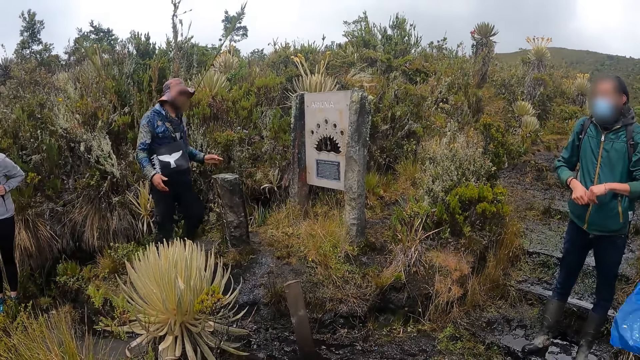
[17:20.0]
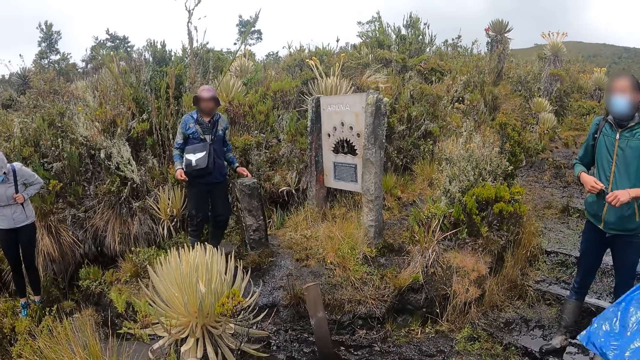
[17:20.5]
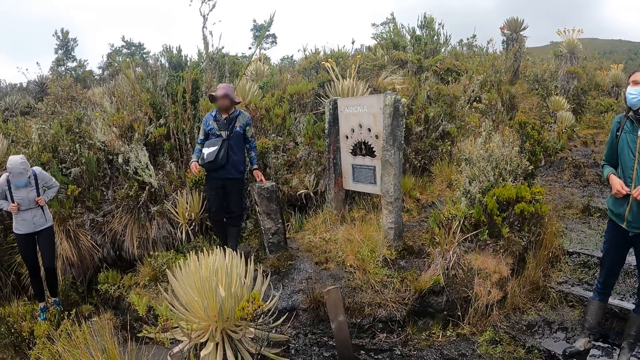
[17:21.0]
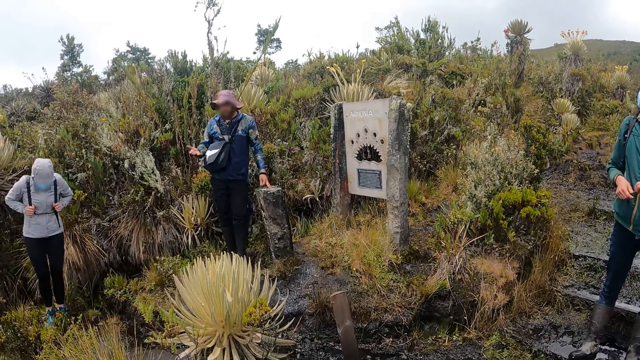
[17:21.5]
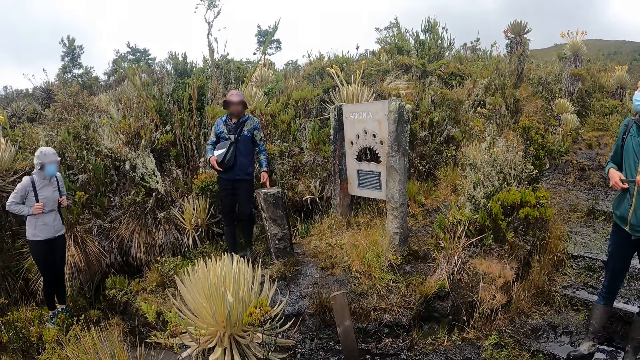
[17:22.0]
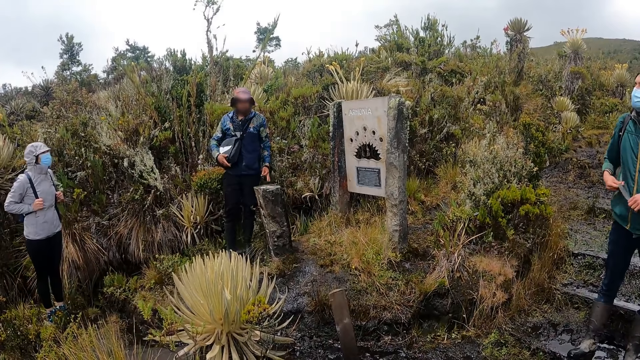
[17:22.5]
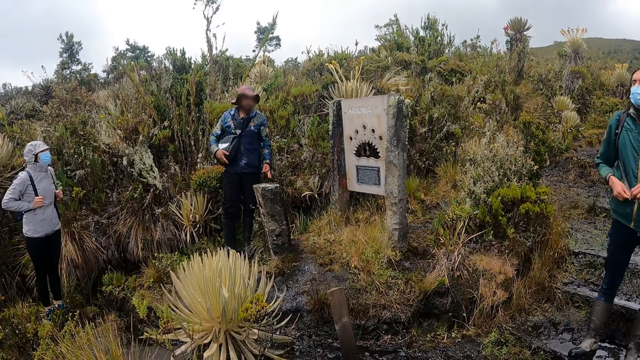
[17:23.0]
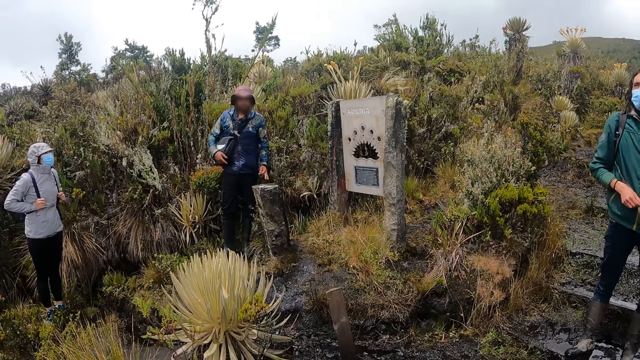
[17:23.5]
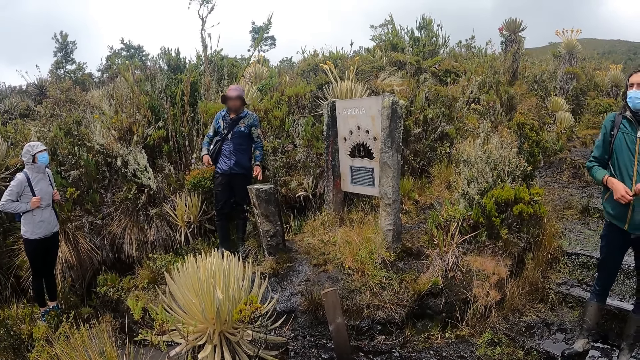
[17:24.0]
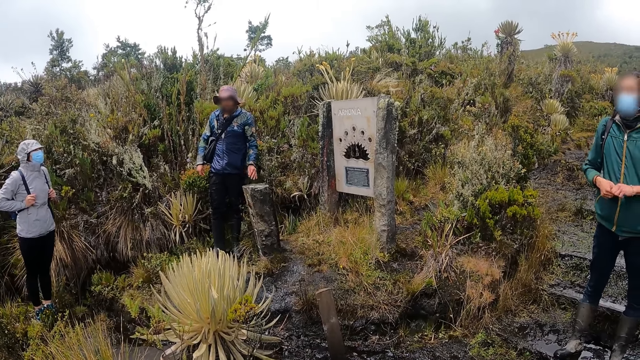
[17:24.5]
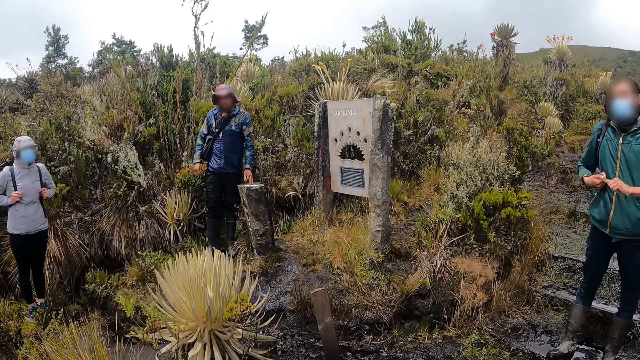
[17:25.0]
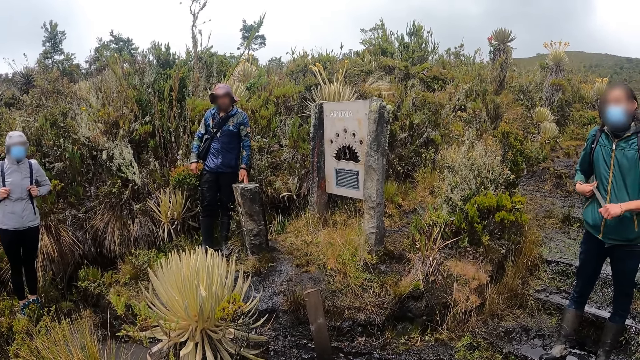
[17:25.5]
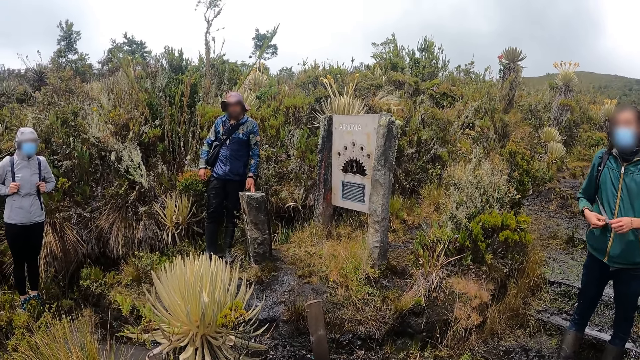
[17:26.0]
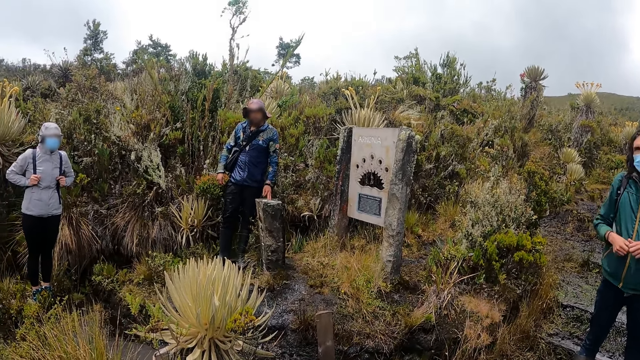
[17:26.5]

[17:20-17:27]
The man interacts with everyone outside.

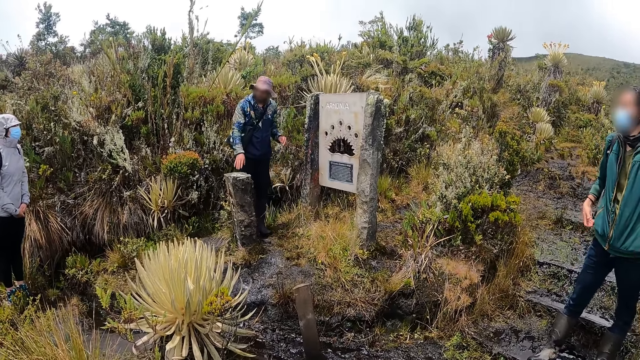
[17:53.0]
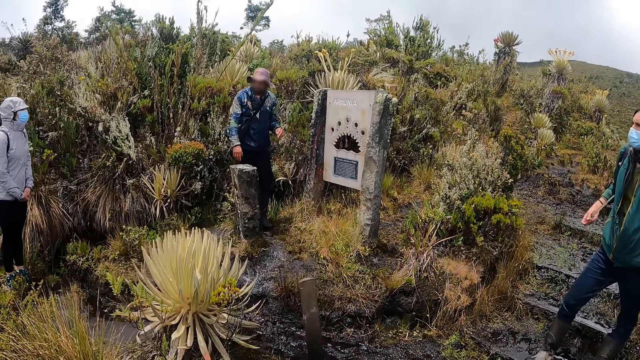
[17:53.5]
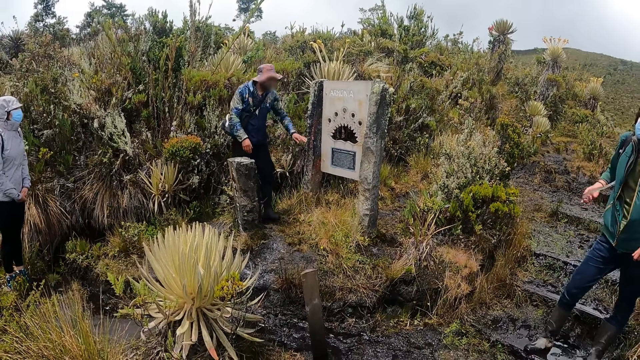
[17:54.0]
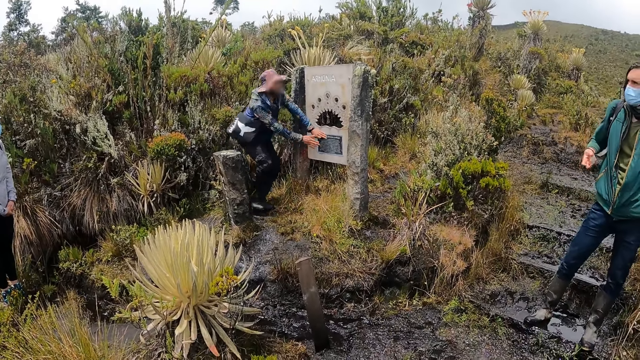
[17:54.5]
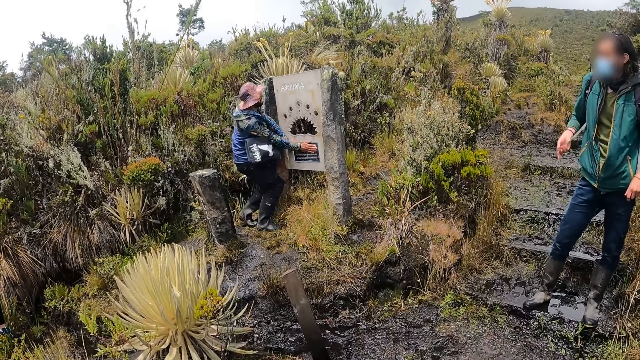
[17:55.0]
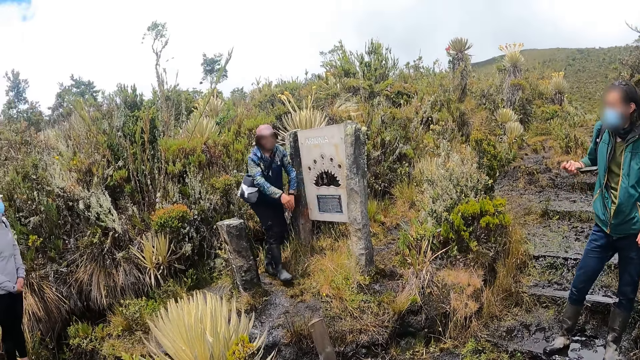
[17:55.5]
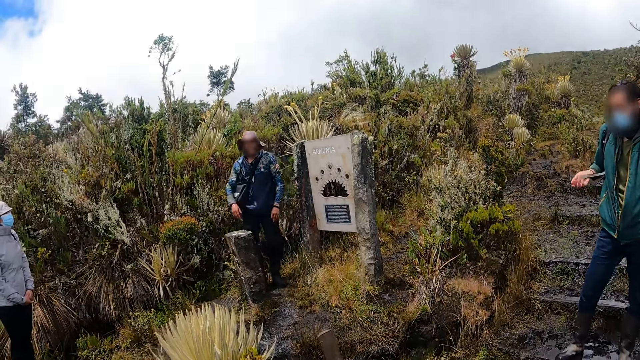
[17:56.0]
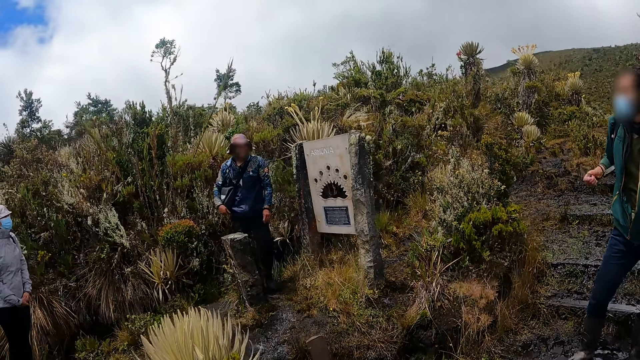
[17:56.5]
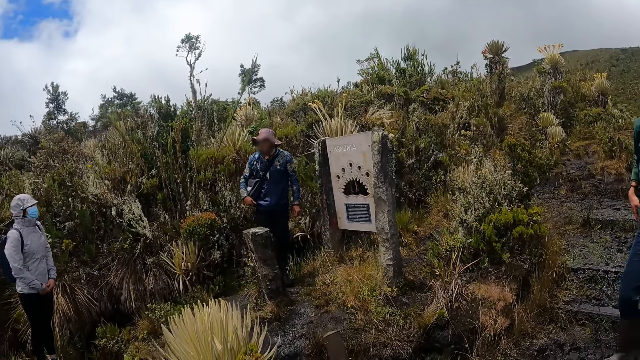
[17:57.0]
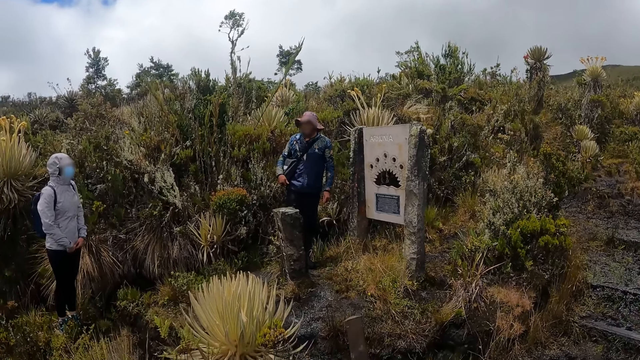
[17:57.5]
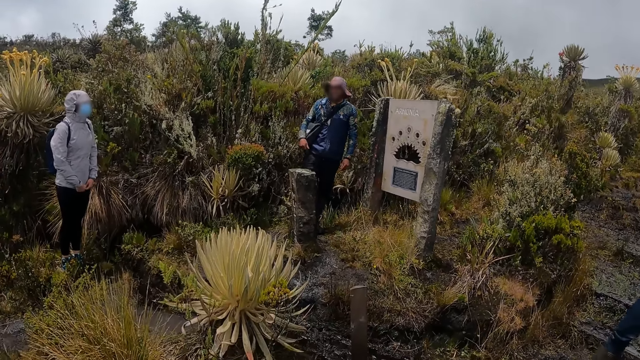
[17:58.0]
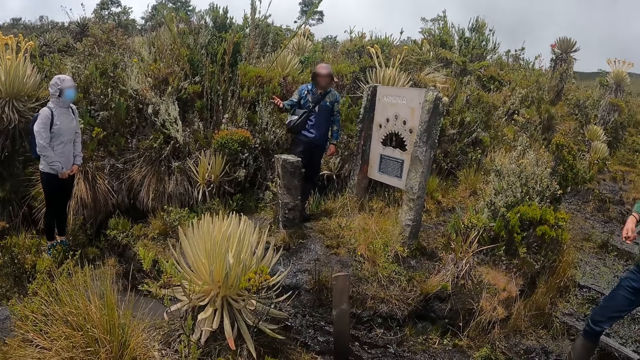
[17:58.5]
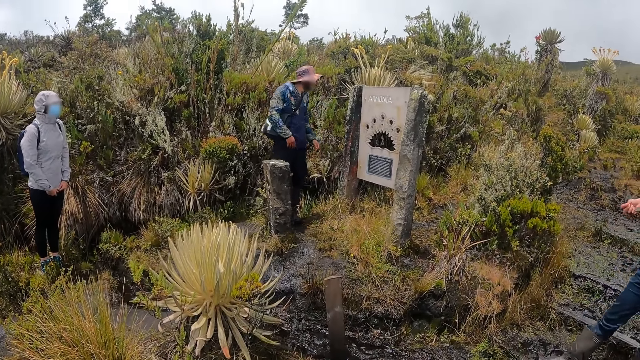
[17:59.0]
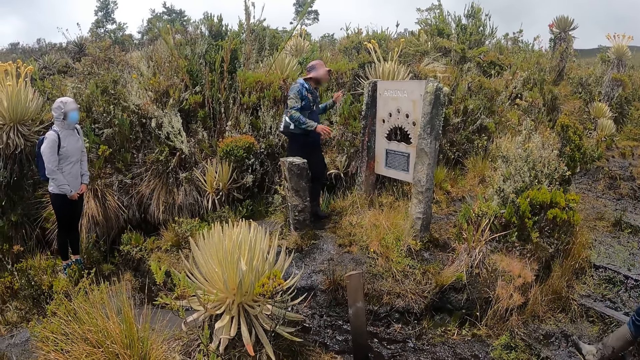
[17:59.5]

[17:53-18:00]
The man touches a metal with both hands.

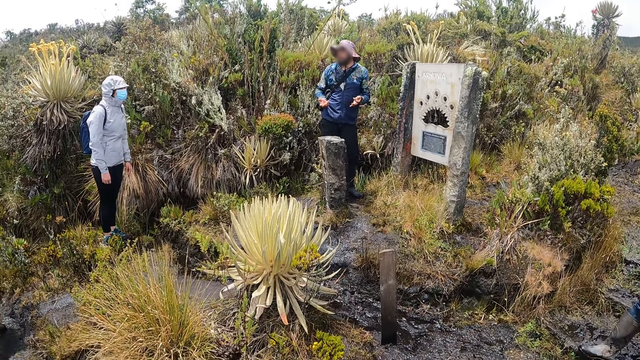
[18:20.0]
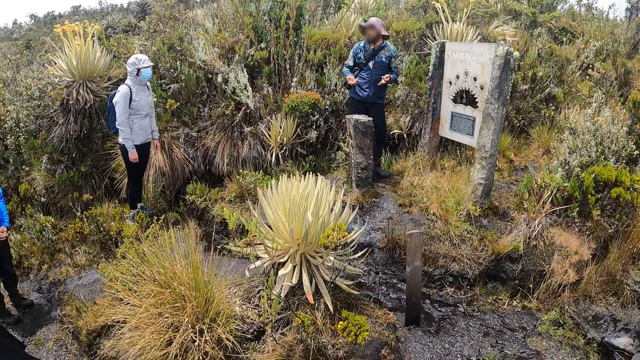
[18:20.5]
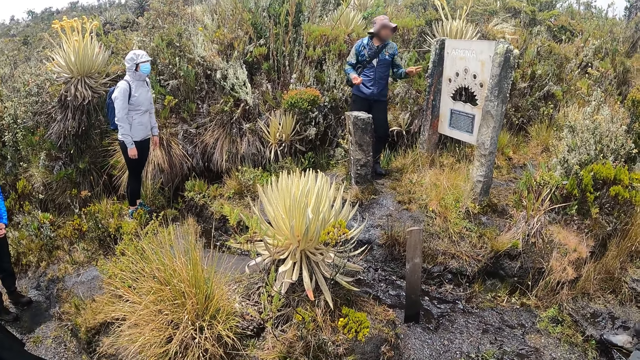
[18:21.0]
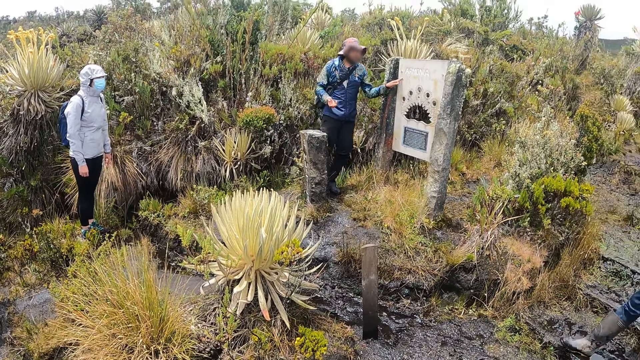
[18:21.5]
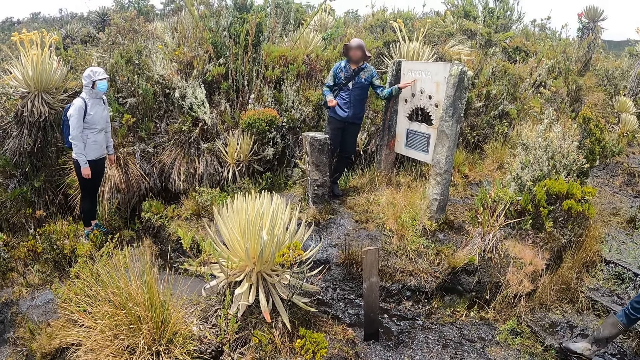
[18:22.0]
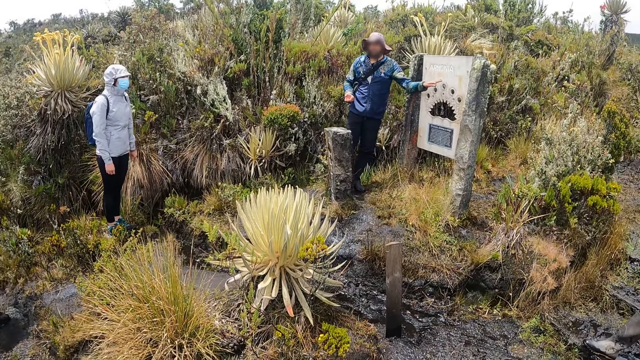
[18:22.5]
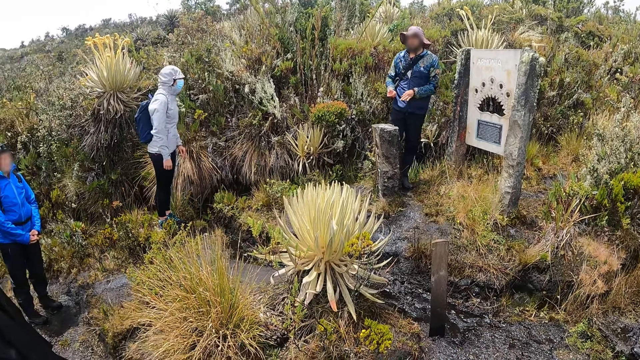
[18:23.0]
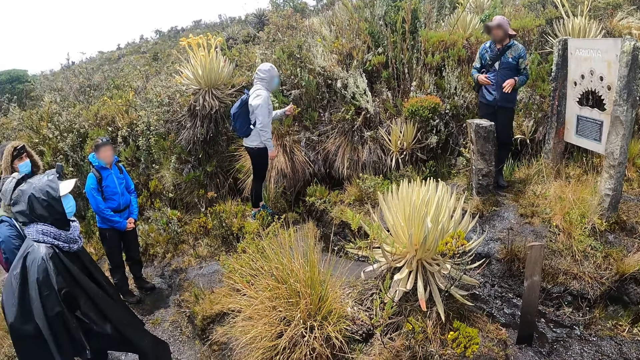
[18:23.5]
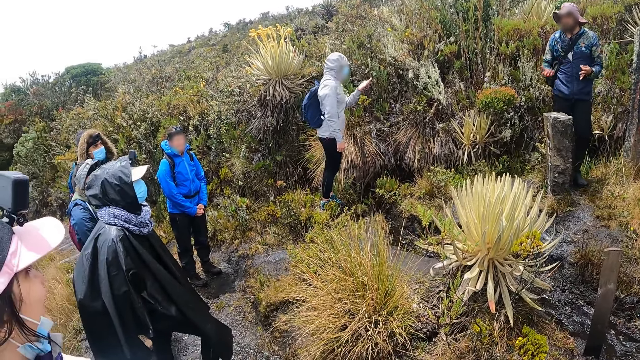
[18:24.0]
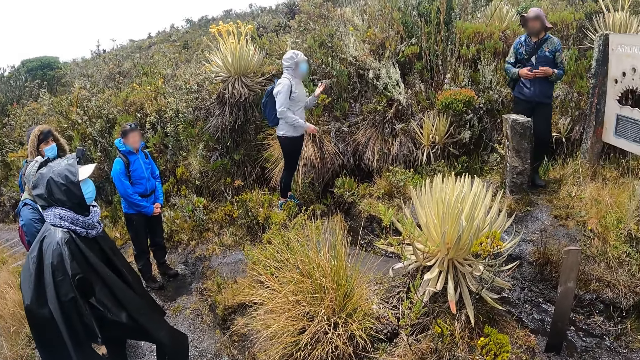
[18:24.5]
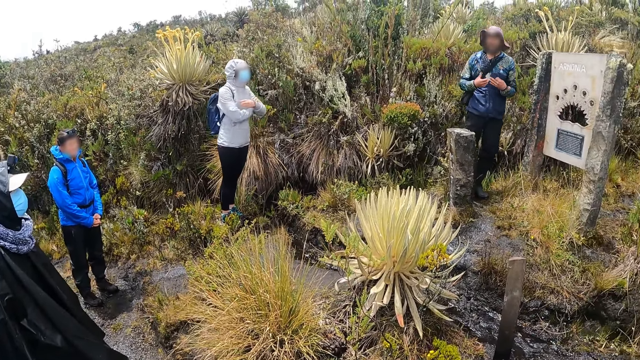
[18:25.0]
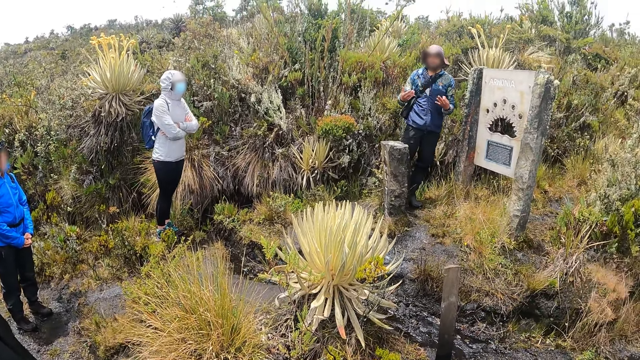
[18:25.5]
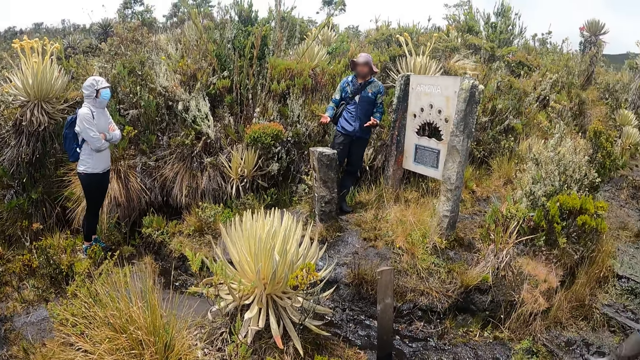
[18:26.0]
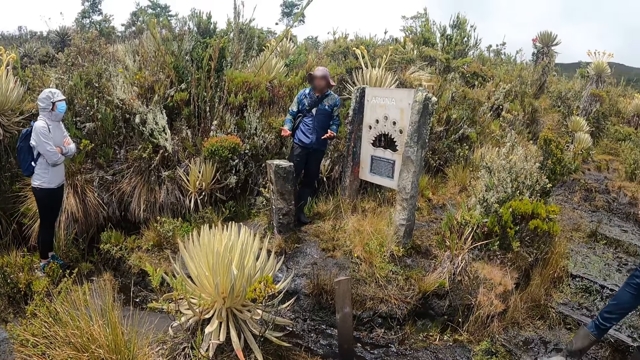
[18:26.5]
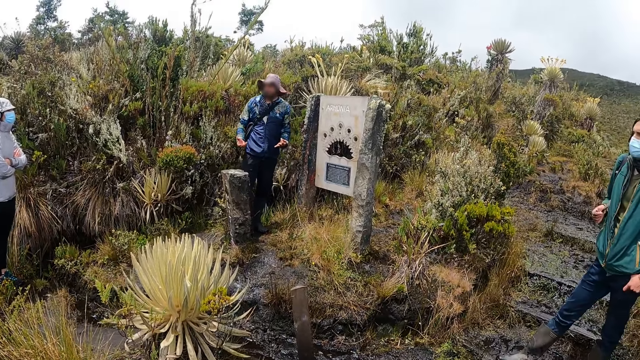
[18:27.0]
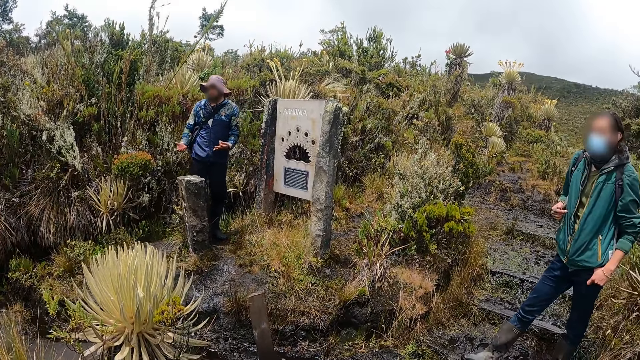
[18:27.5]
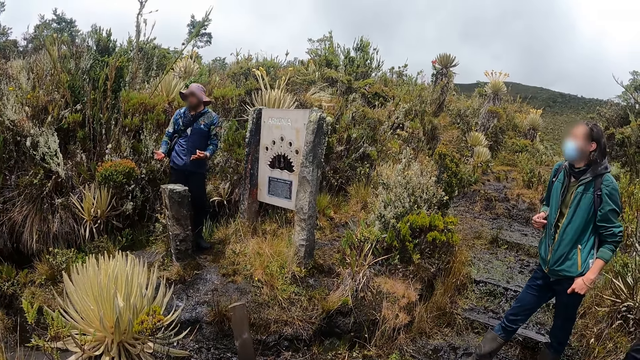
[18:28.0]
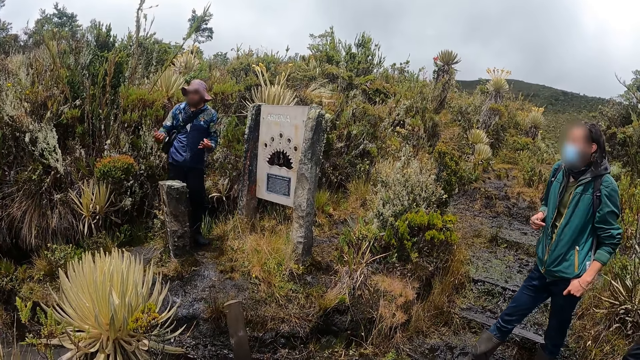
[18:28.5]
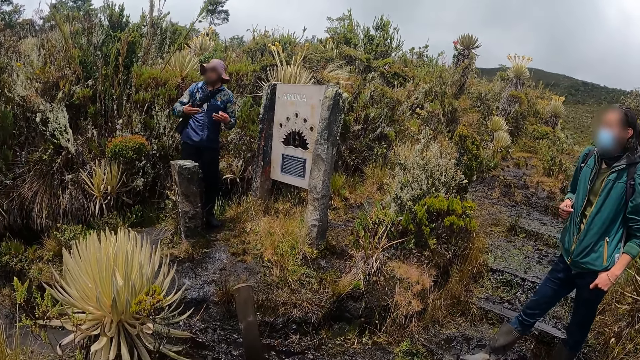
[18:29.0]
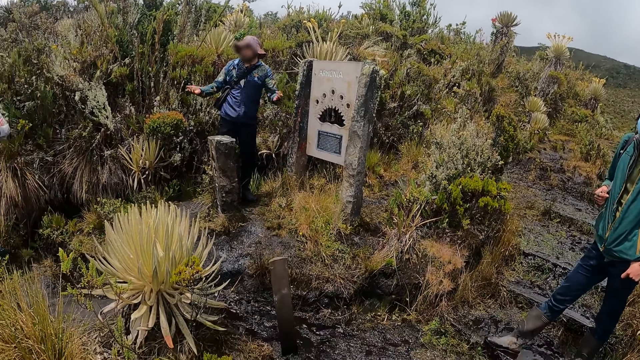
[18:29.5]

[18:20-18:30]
The instructor touches a signboard with his left hand. A woman folds both hands together.
